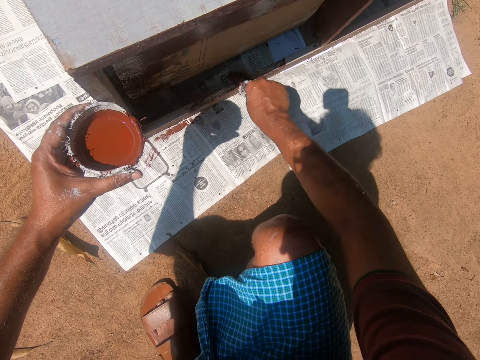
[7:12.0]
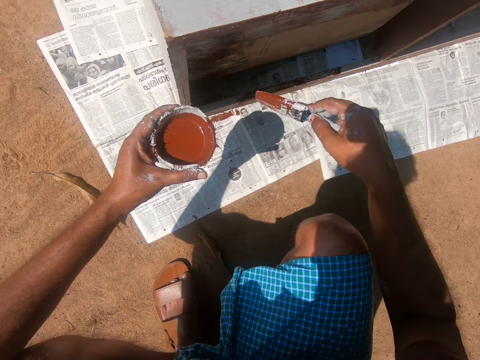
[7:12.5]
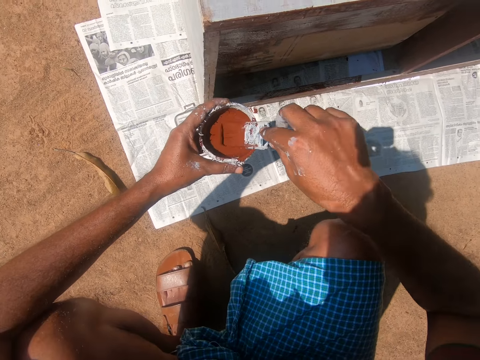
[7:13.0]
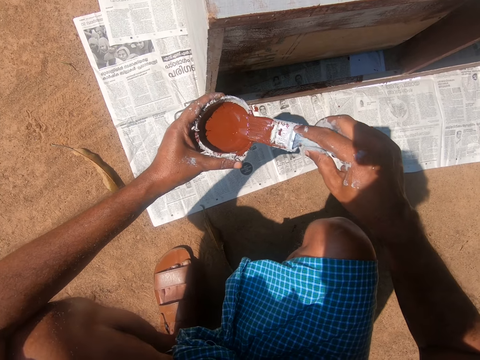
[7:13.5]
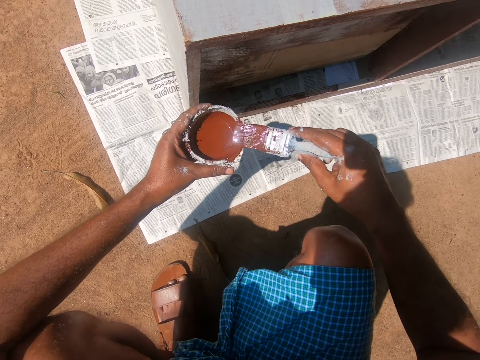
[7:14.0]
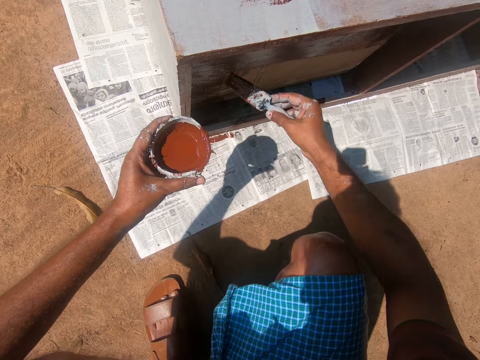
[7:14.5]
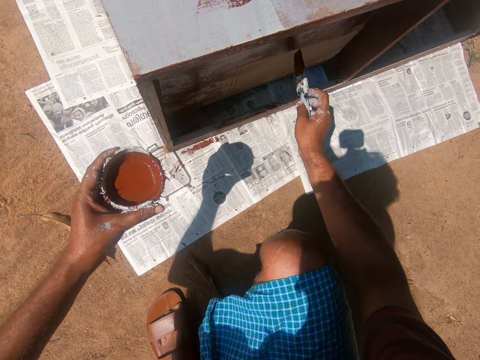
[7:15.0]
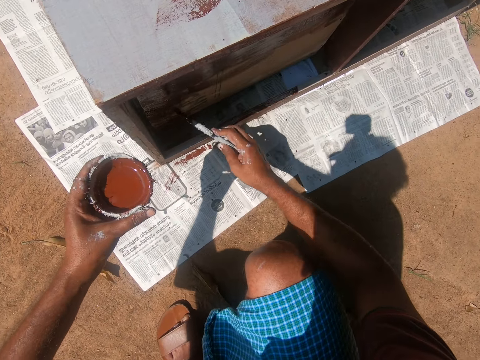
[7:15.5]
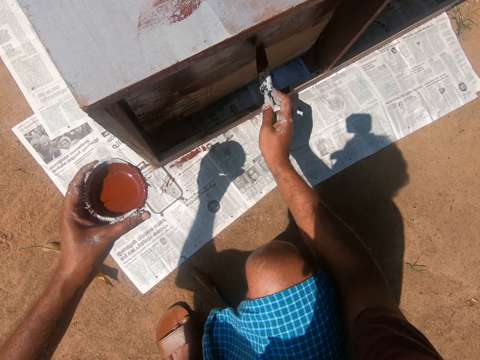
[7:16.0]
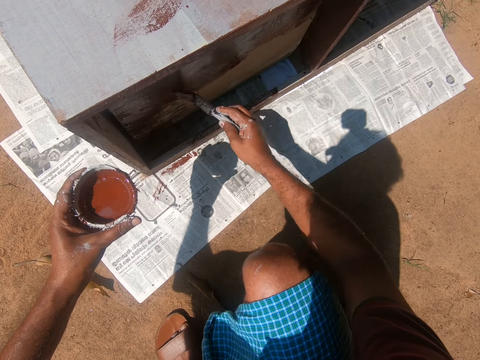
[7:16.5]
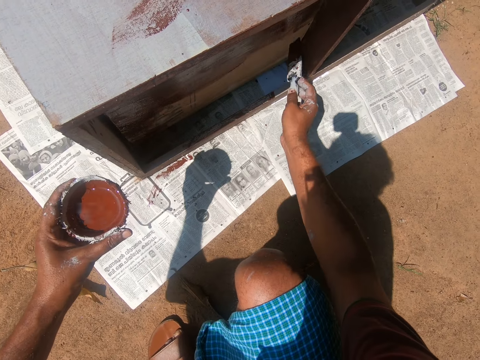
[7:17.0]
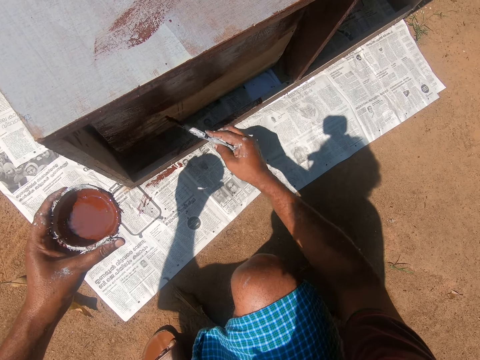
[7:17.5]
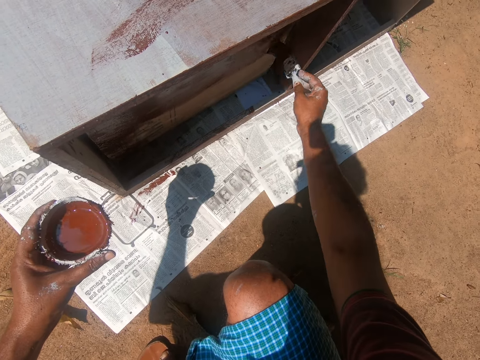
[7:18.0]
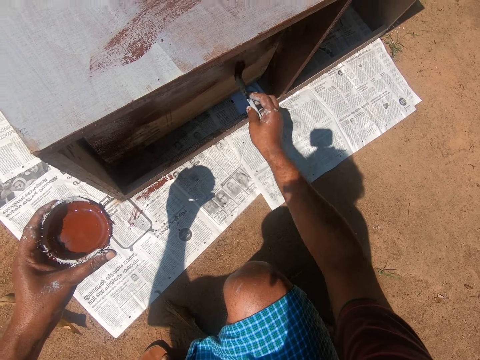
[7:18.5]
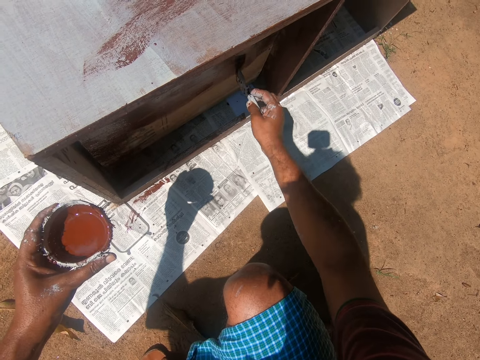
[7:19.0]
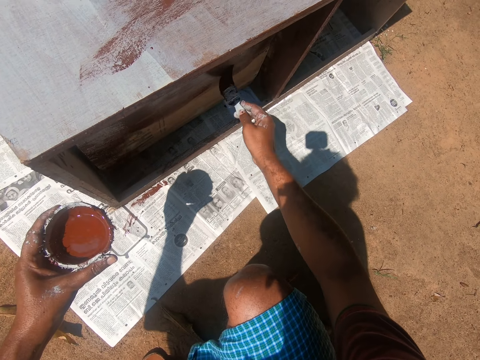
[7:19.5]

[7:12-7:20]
The camera wearer swings a hand. They put the brush into the paint in the painting bowl. They remove excess paint on the brush with the edge of the painting bowl. They swing the hand. They paint the back of the drawer with the paint brush.

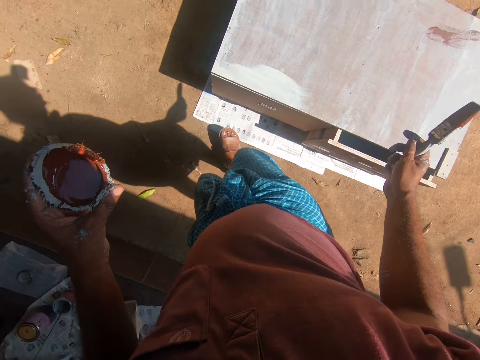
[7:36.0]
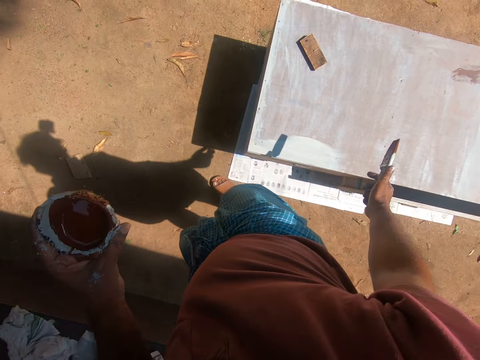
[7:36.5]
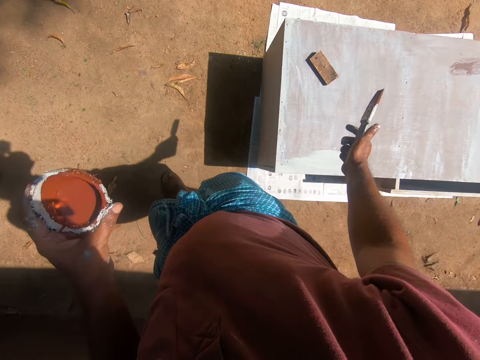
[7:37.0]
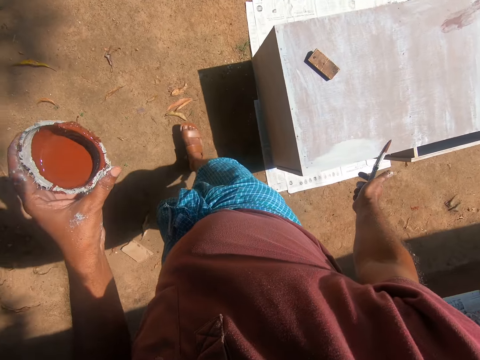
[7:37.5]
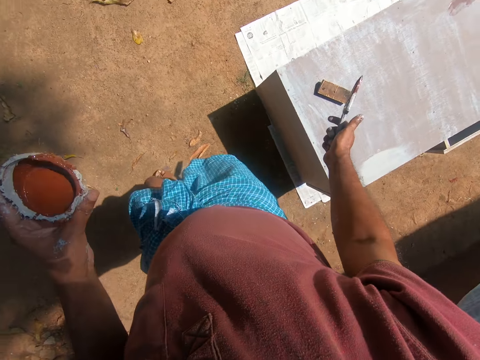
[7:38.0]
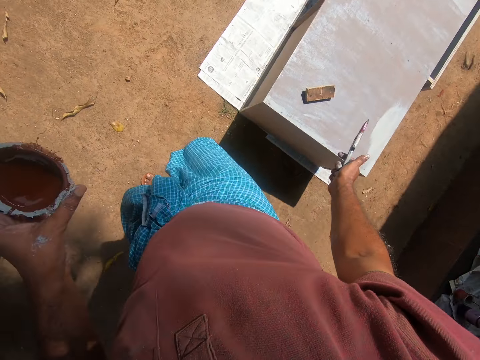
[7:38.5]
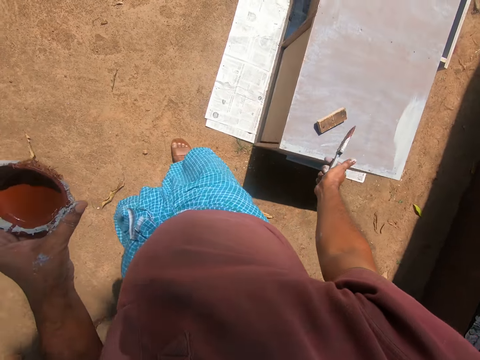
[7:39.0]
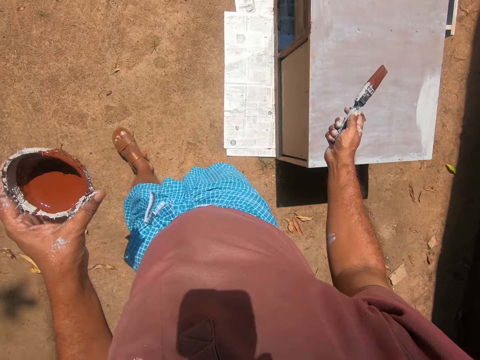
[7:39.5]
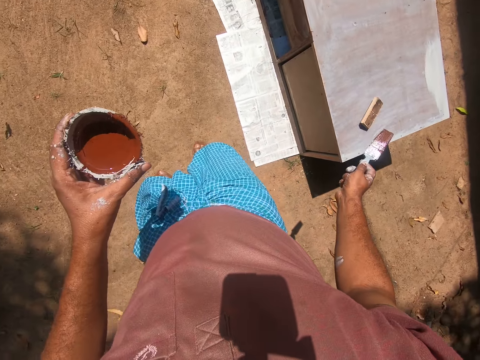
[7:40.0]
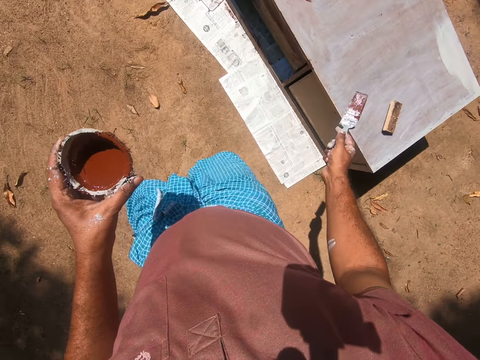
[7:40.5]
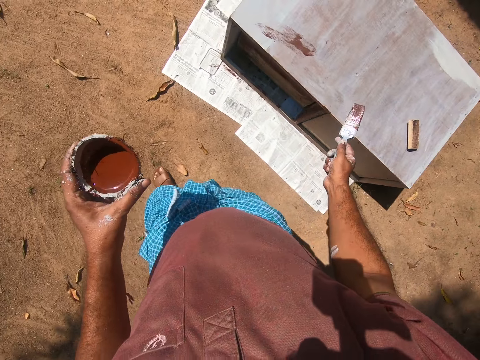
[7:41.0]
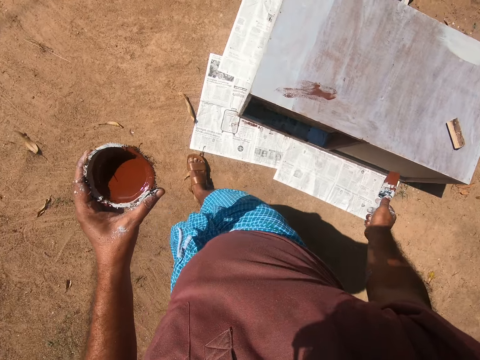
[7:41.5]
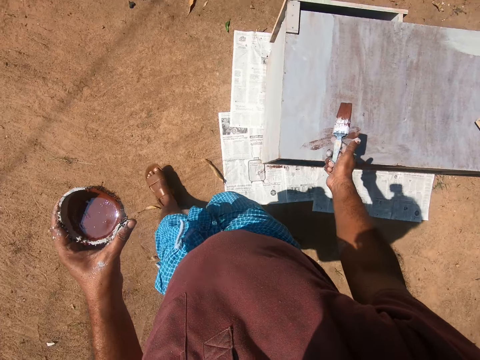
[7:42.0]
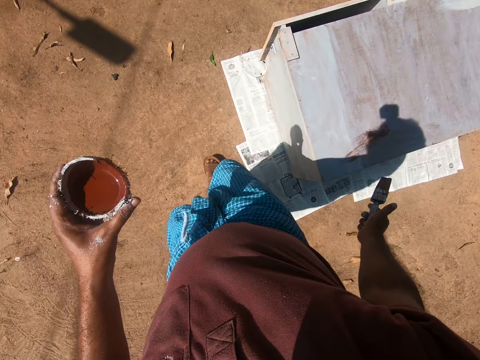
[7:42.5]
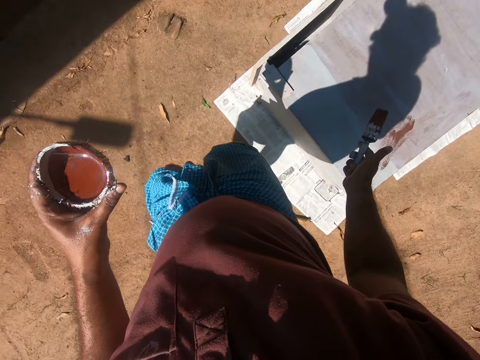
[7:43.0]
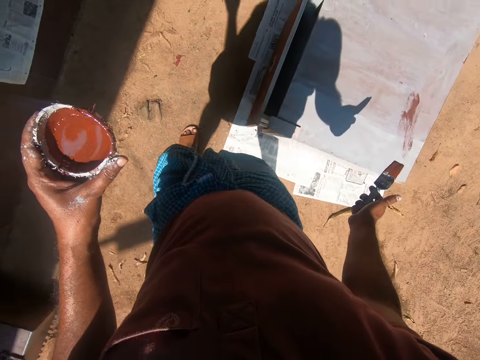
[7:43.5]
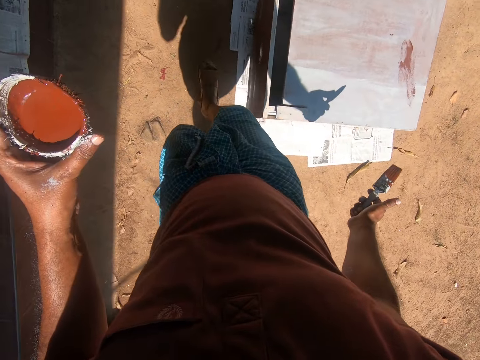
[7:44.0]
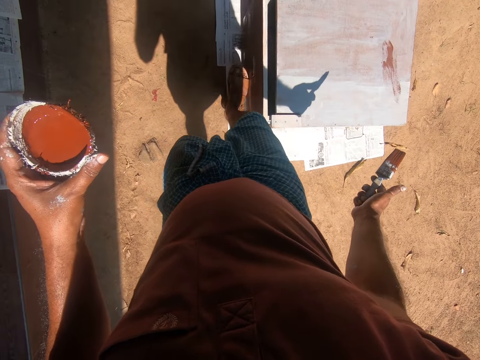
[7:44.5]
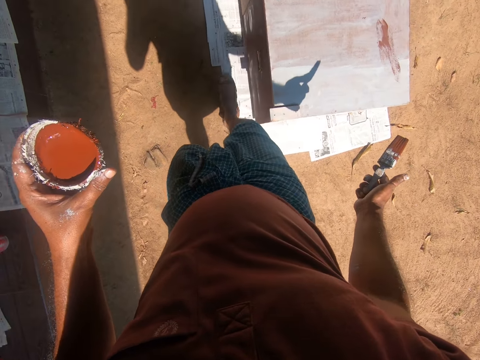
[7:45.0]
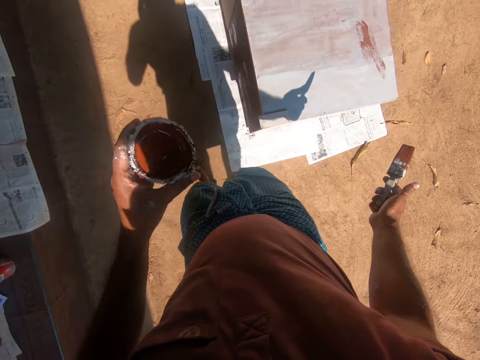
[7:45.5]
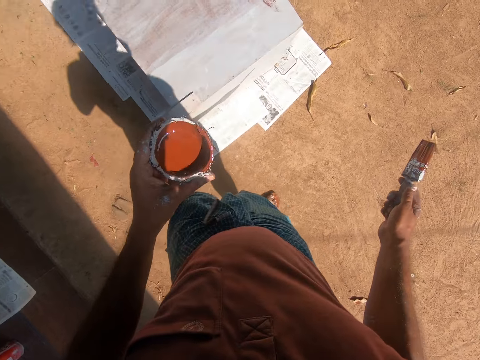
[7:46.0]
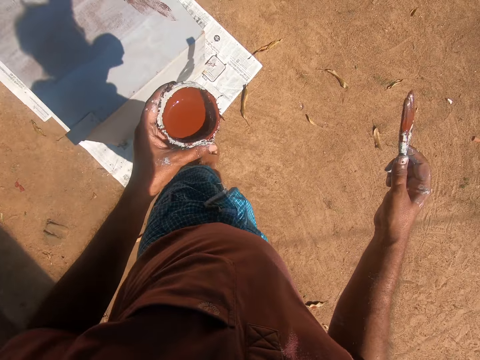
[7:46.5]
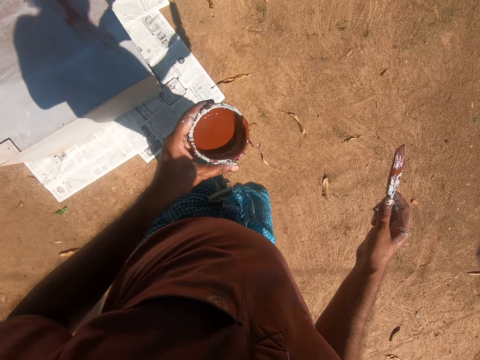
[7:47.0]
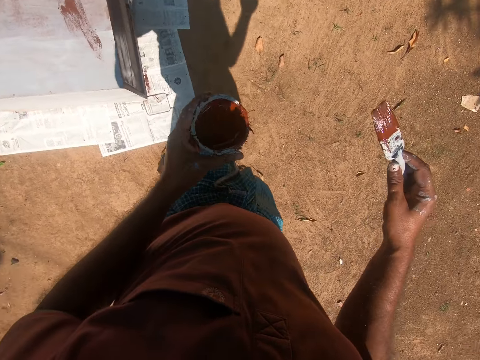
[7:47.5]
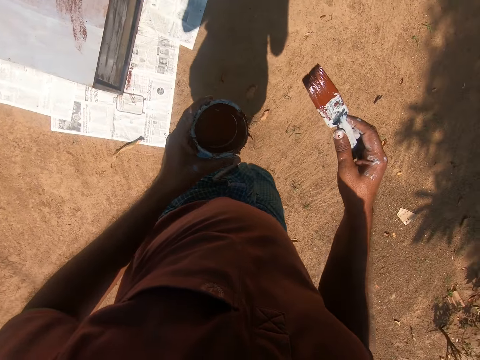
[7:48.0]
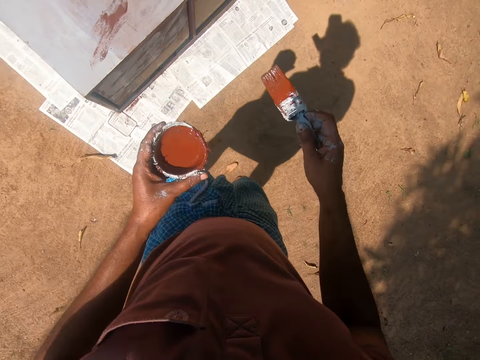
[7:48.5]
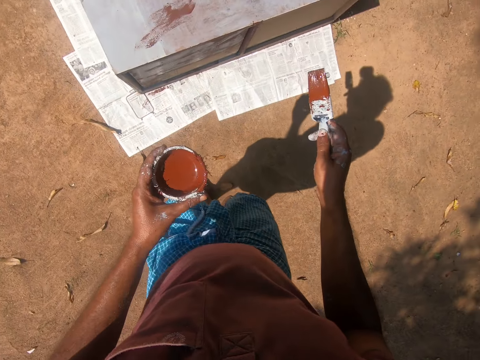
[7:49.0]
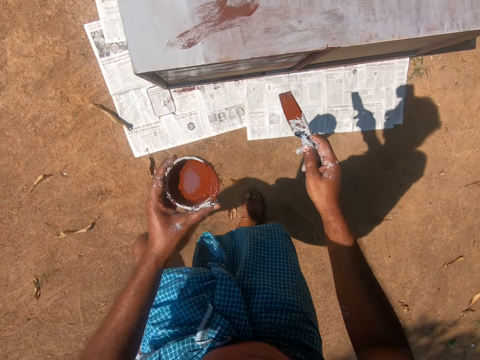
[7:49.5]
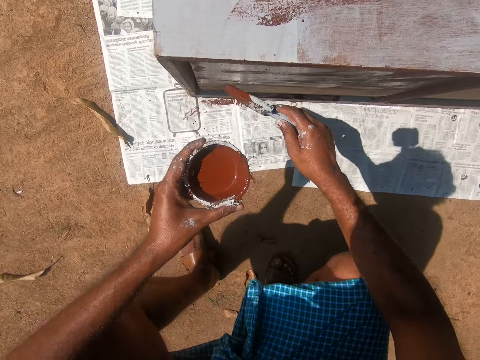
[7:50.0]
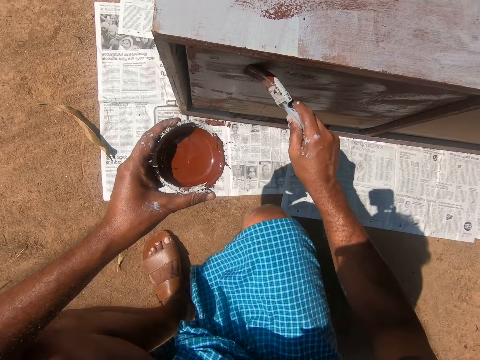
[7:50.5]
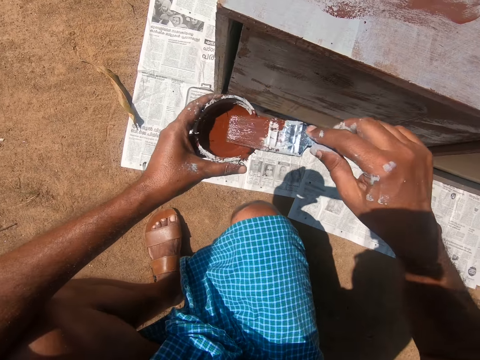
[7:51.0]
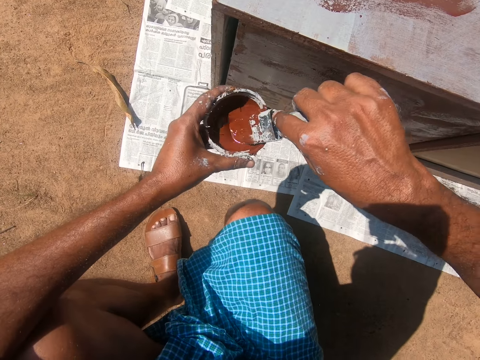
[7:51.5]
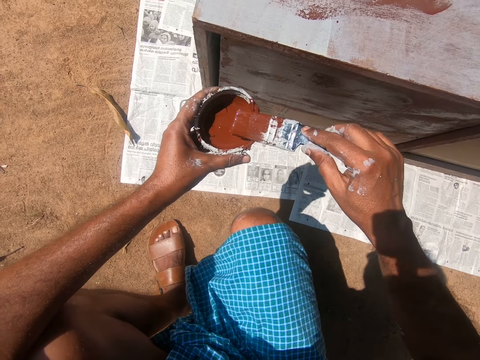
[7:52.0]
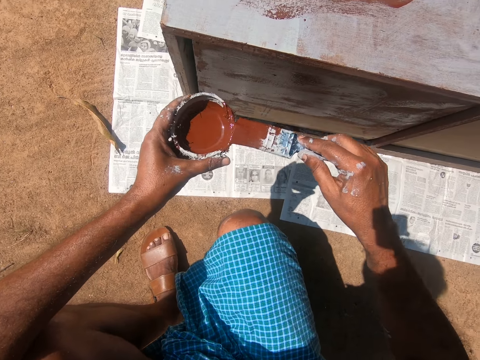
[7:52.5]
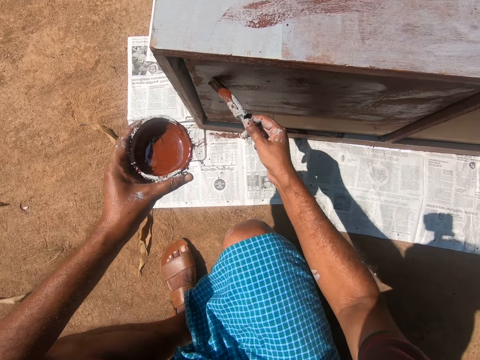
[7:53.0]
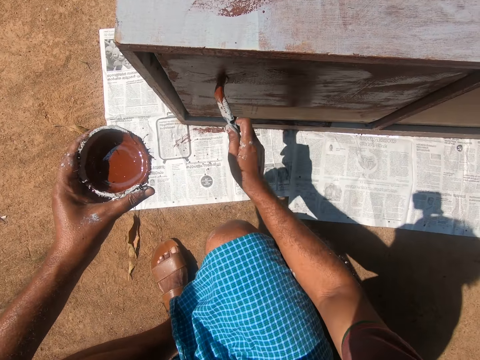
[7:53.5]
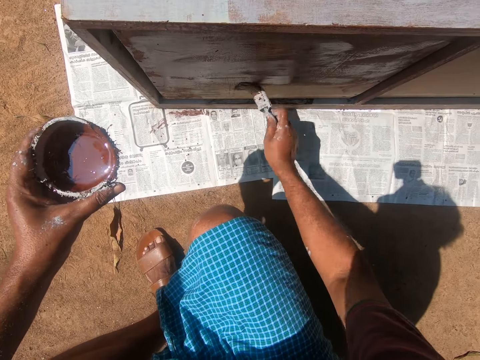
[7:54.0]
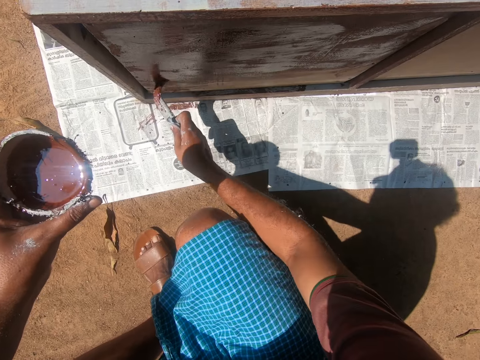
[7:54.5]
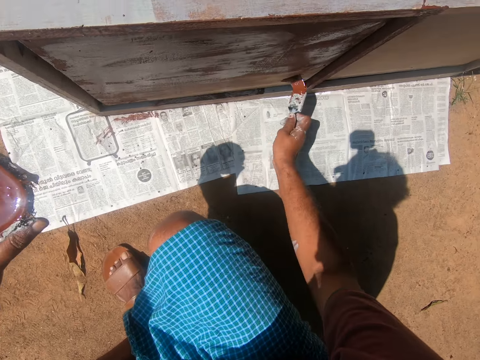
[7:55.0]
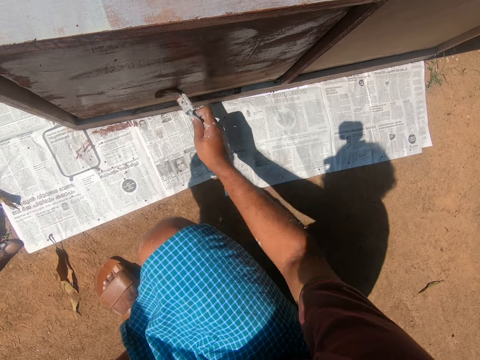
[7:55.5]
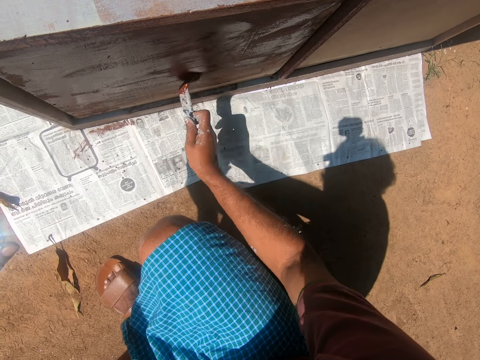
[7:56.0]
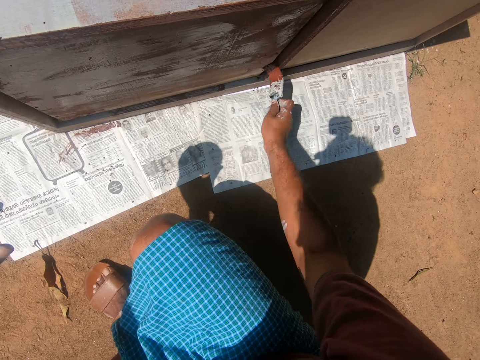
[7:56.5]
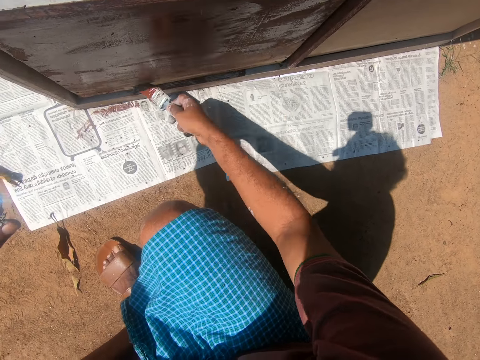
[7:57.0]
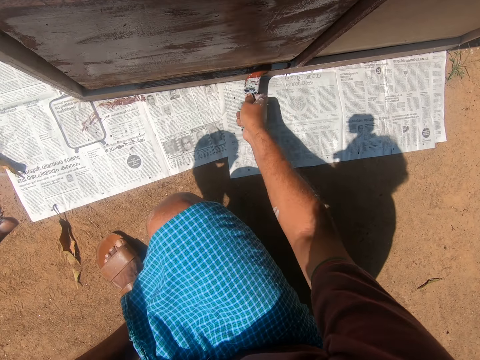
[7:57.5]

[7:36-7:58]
The camera wearer walks around the cupboard. He swings the leg. He closes the first drawer into the cupboard with his right leg. He swings the leg. He turns the body right. He walks around the cupboard. He squats on the ground. He bends towards the back of the first drawer. He paints the back of the drawer with the paint brush. He swings a hand. He puts the brush into the paint in the painting bowl. He removes excess paint on the brush with the edge of the painting bowl. He swings the hand. He paints the back of the drawer with the paint brush.
